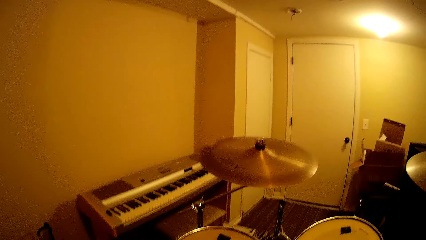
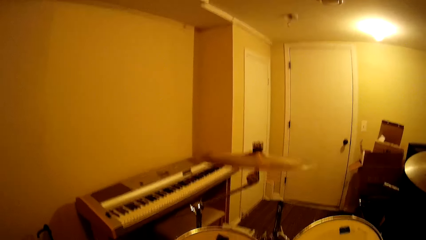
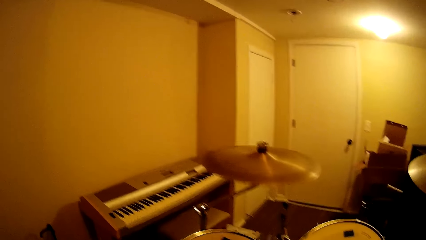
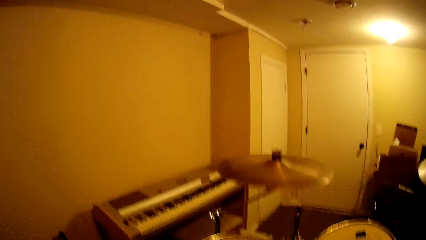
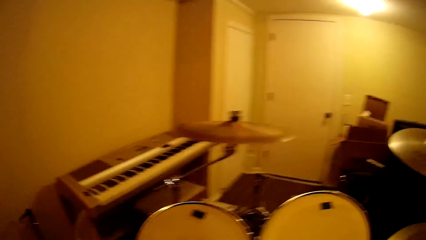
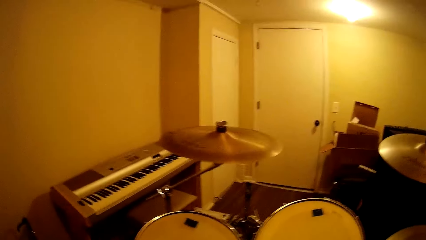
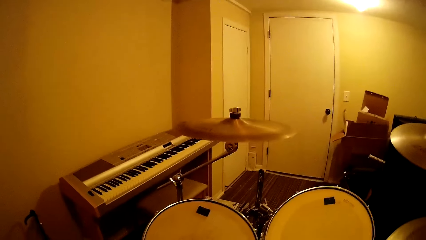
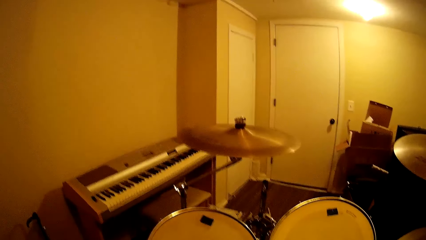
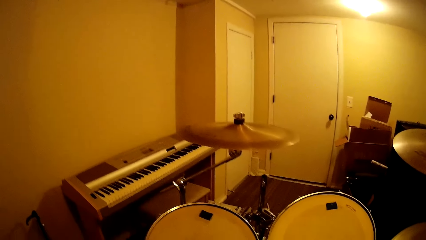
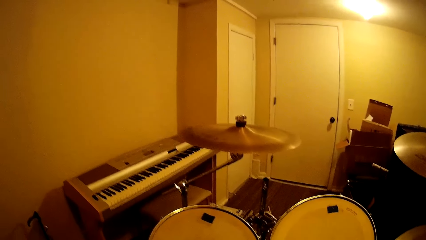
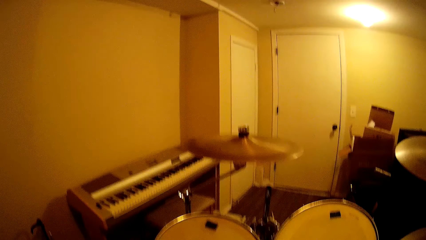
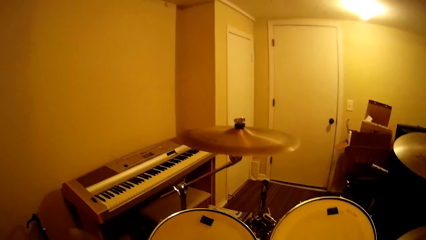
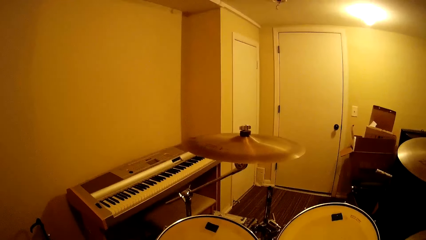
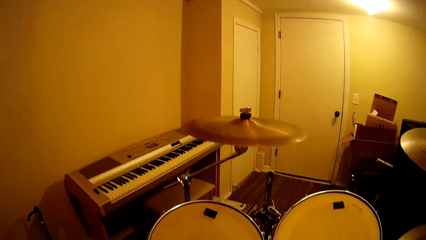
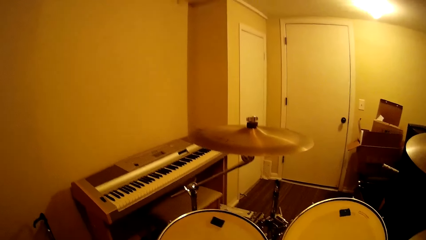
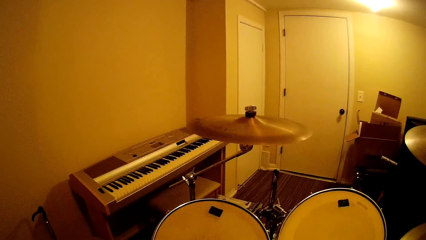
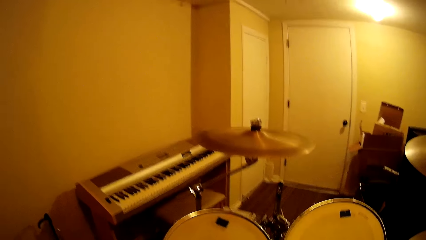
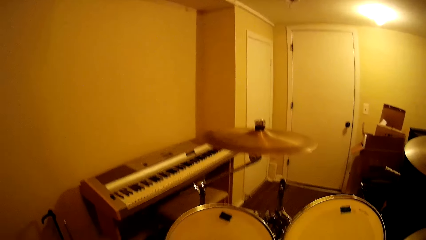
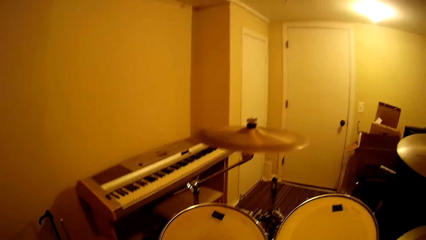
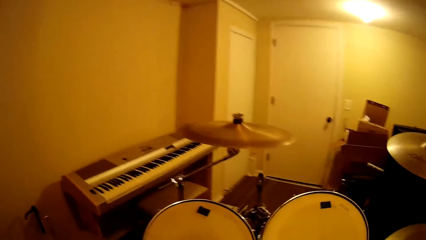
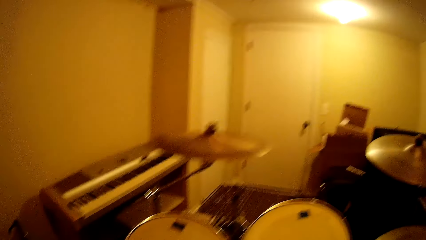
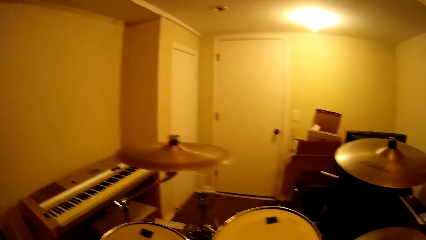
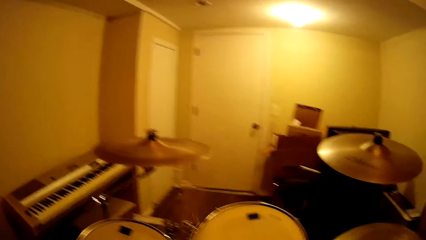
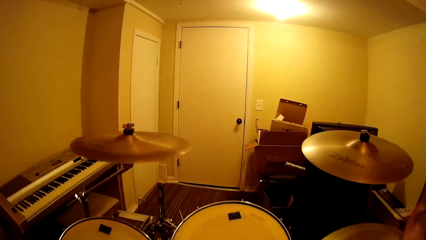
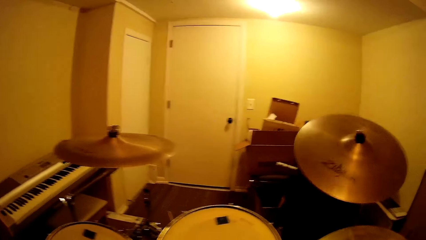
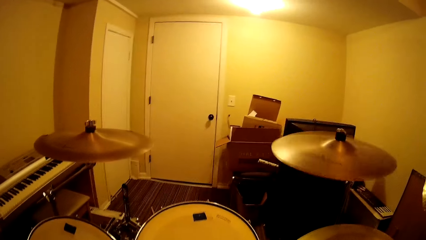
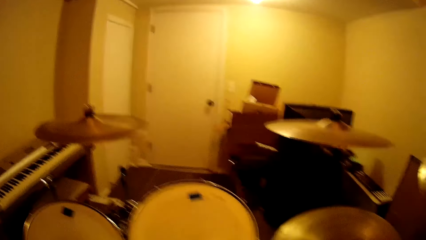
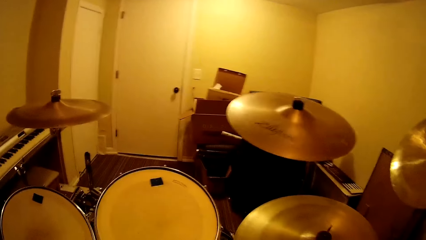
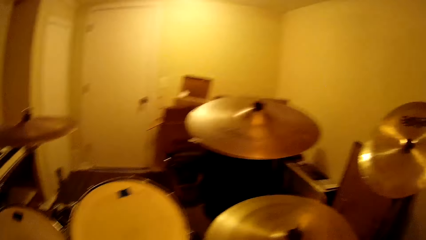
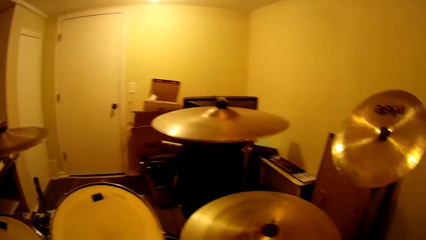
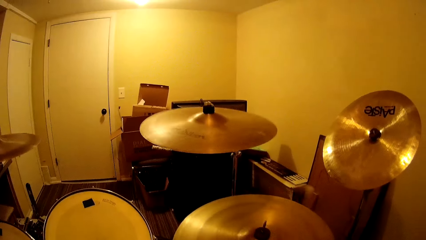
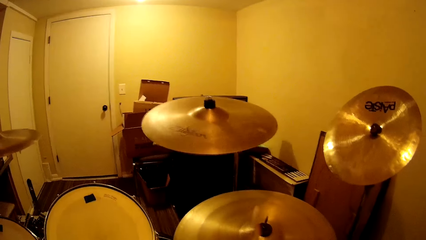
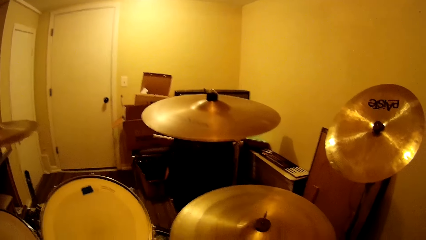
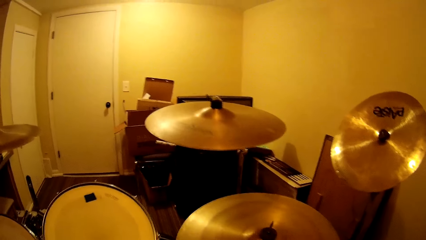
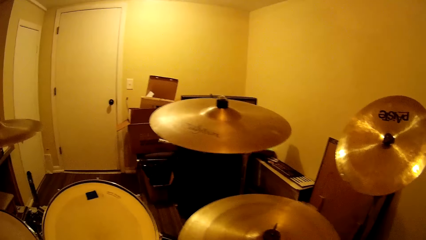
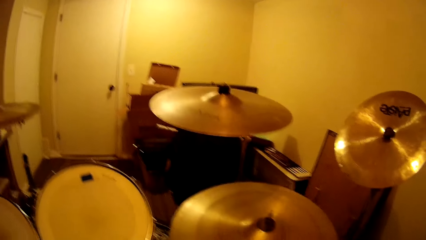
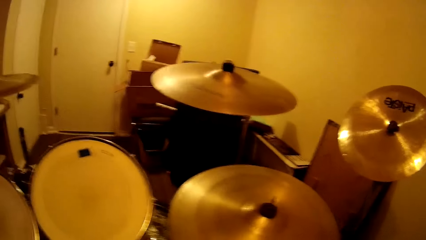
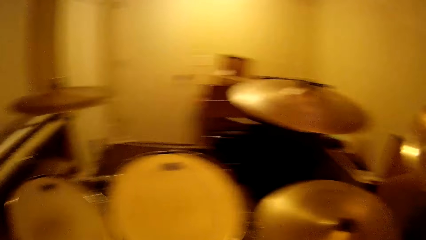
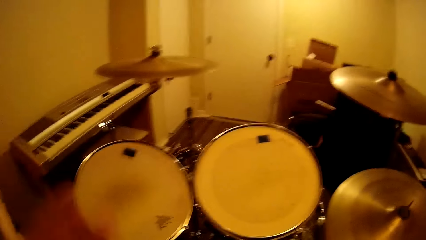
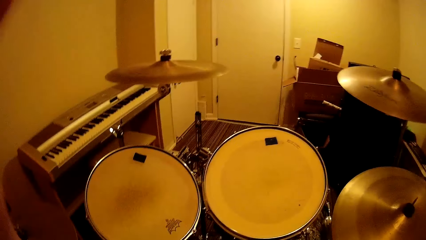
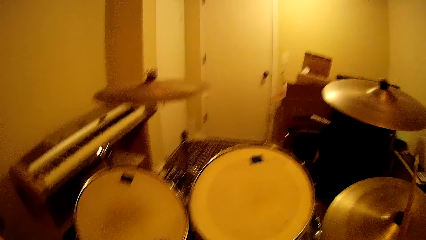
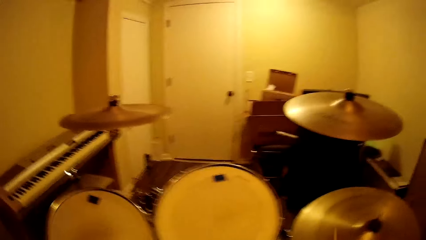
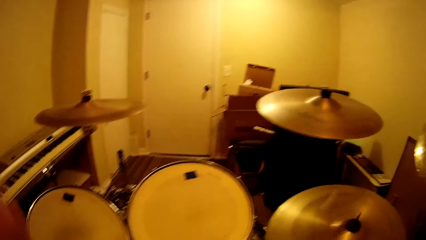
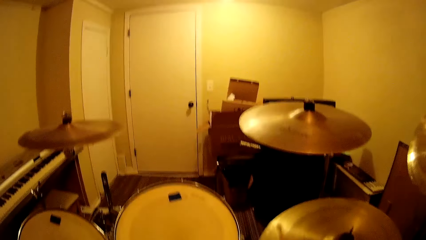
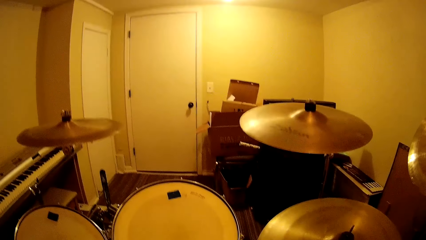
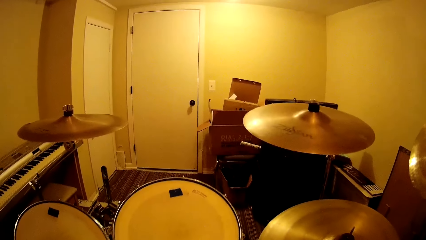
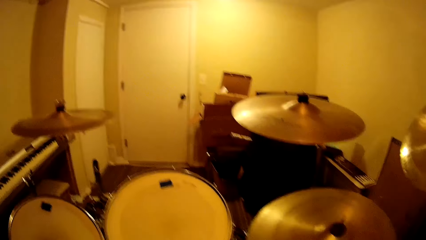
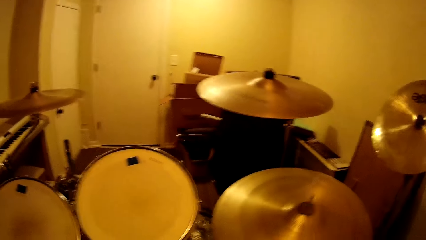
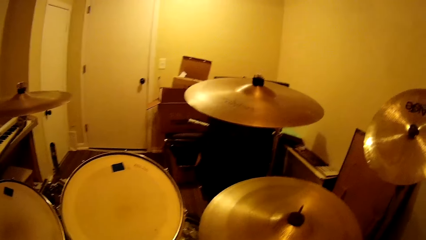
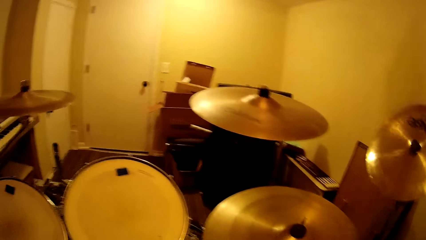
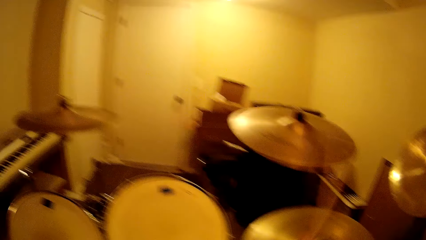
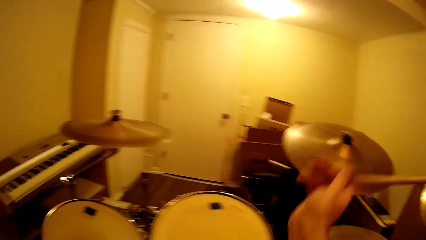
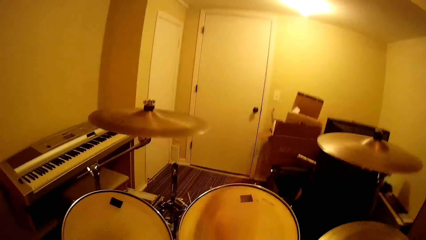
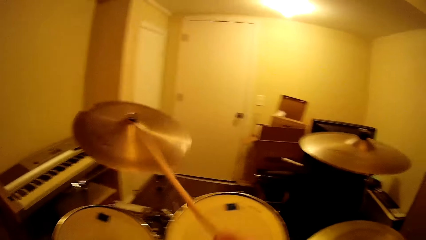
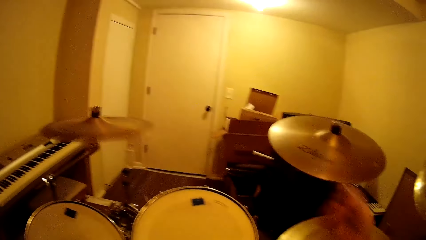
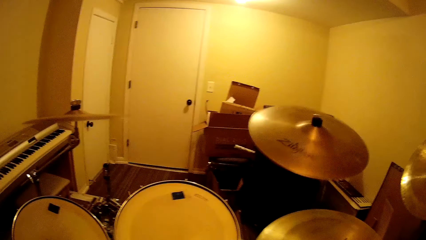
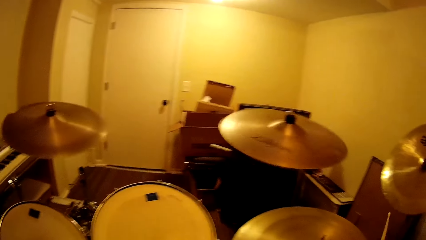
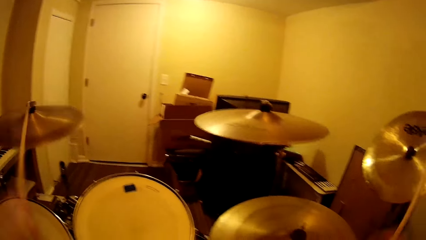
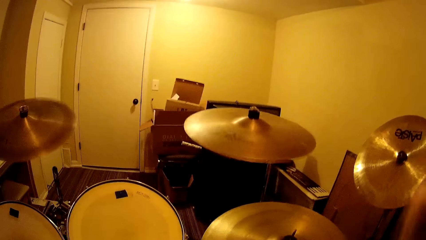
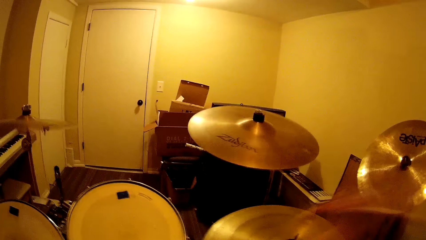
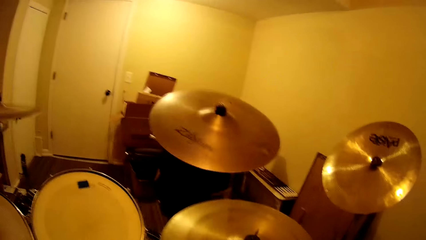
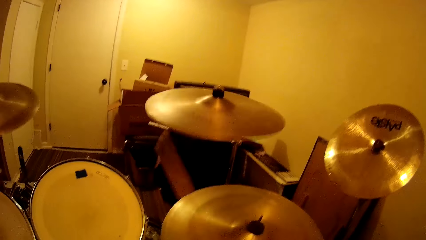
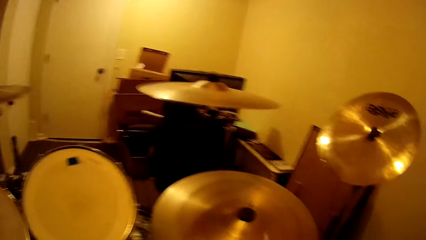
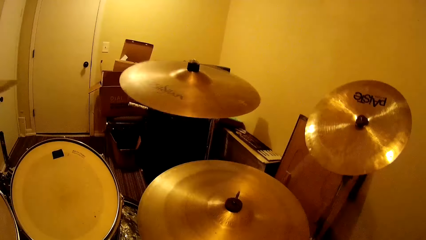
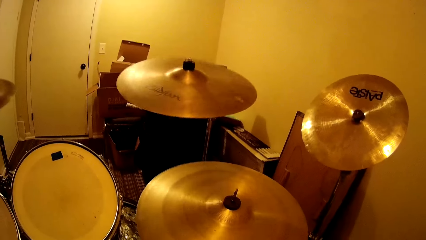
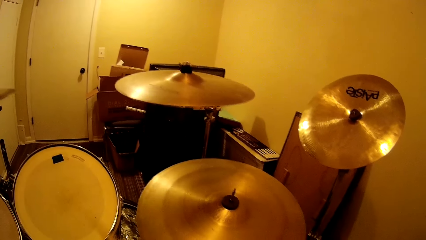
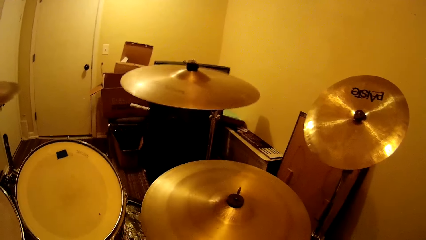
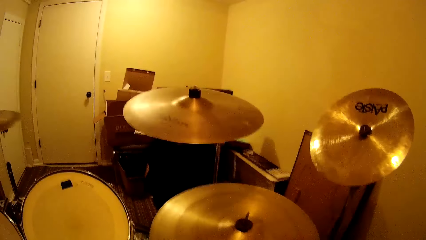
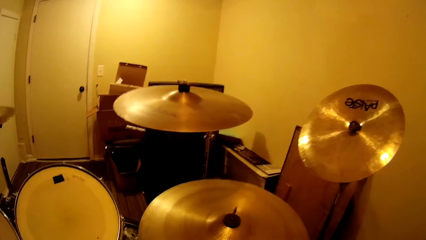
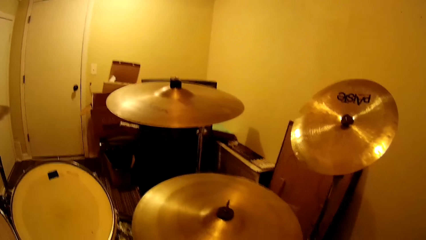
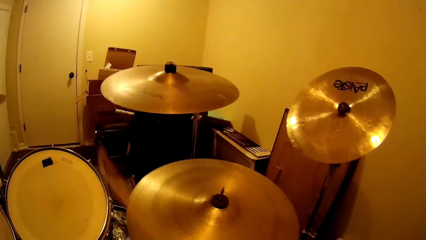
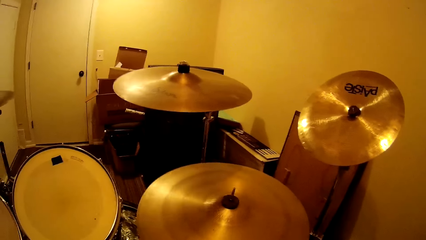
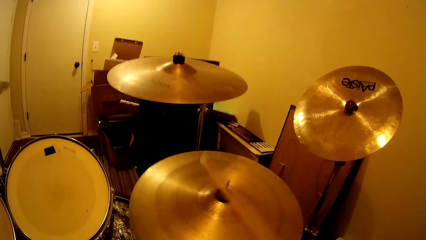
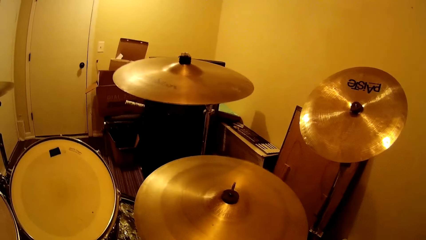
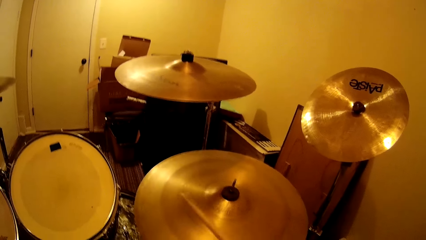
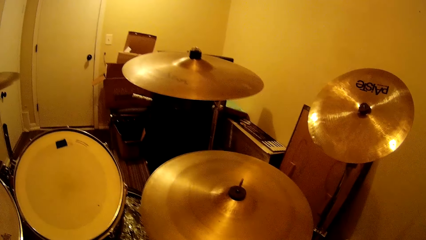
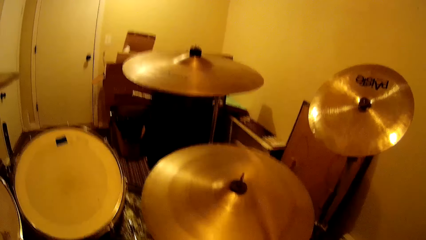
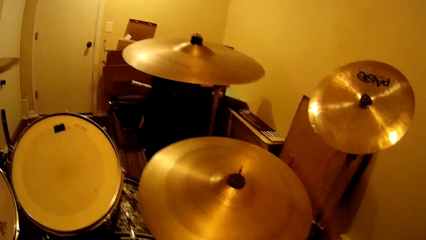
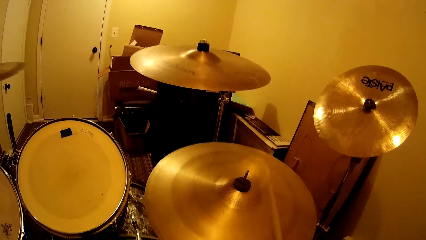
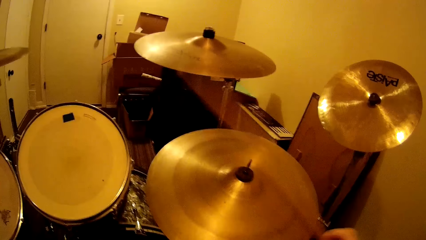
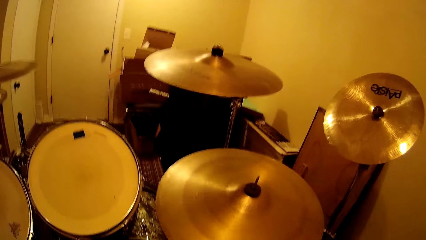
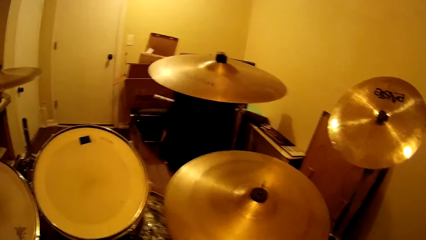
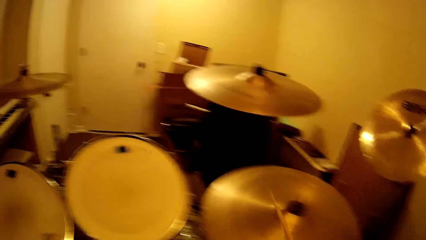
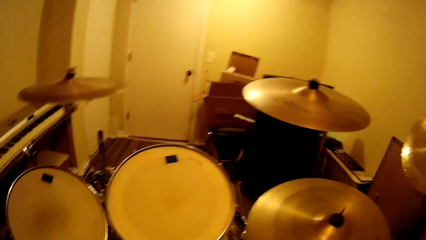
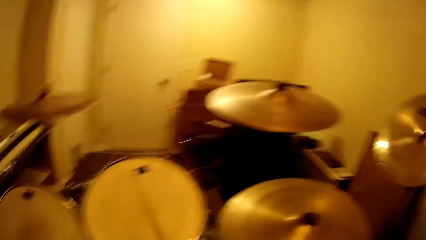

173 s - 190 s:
The camera wearer plays the drum. They play the drum again. They move their hand. They play the drum.
